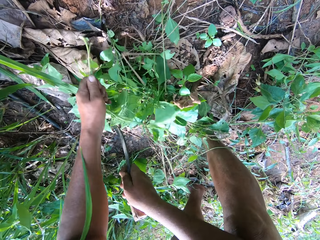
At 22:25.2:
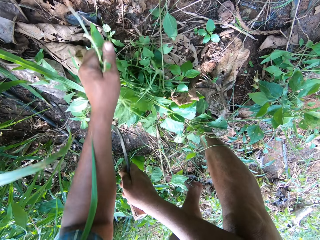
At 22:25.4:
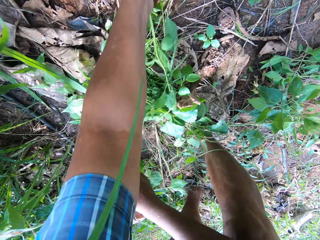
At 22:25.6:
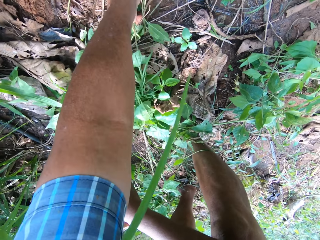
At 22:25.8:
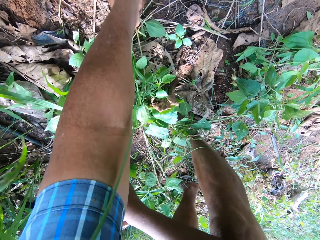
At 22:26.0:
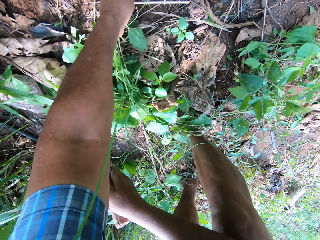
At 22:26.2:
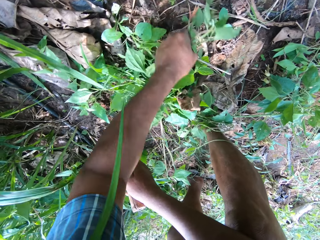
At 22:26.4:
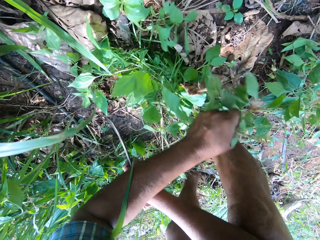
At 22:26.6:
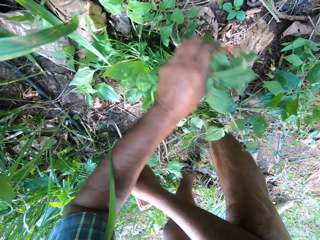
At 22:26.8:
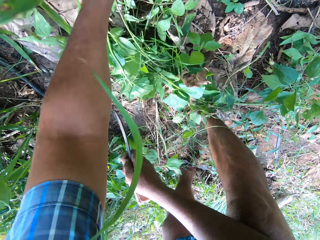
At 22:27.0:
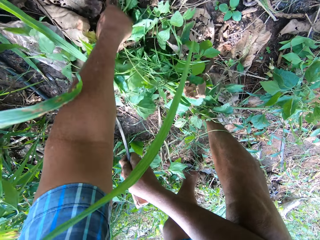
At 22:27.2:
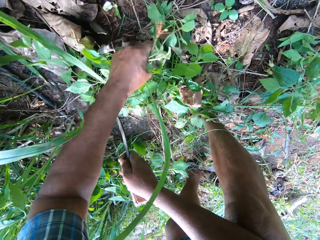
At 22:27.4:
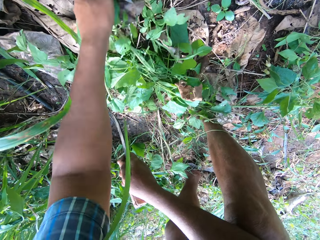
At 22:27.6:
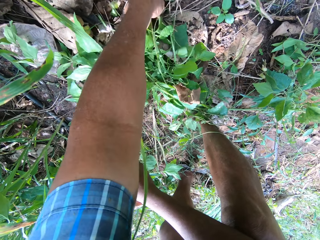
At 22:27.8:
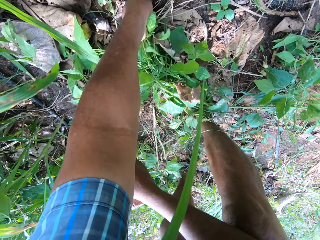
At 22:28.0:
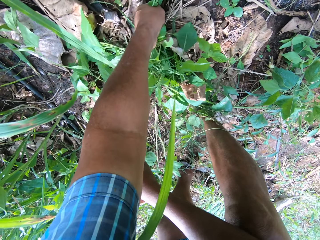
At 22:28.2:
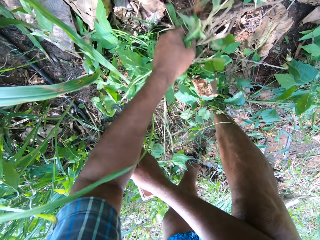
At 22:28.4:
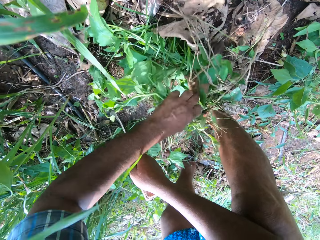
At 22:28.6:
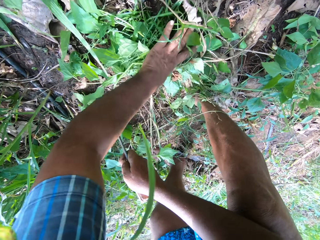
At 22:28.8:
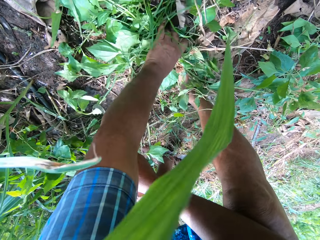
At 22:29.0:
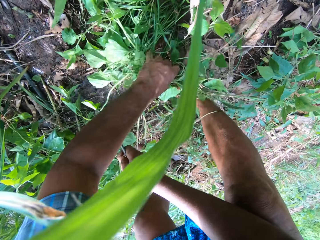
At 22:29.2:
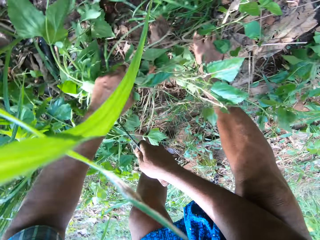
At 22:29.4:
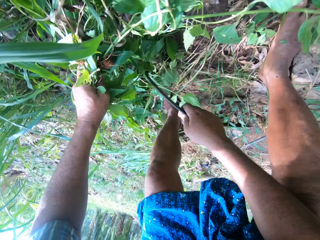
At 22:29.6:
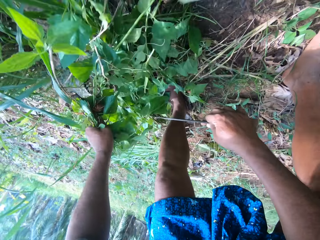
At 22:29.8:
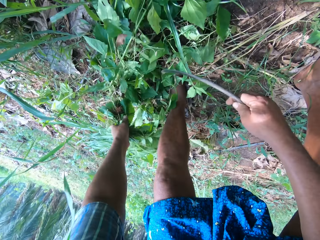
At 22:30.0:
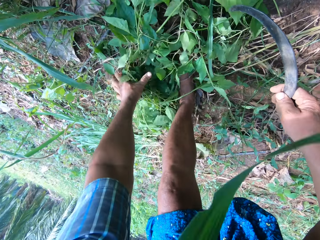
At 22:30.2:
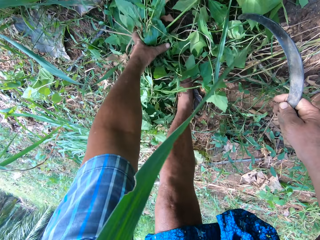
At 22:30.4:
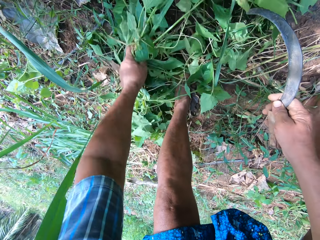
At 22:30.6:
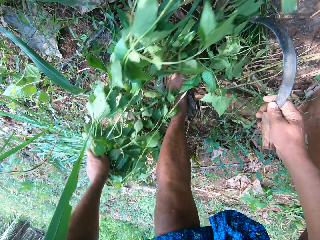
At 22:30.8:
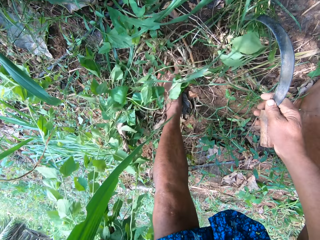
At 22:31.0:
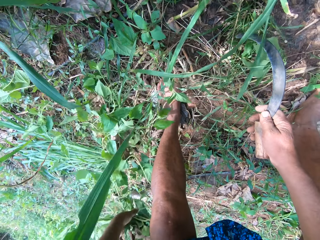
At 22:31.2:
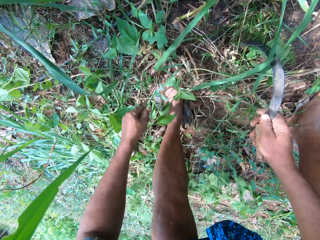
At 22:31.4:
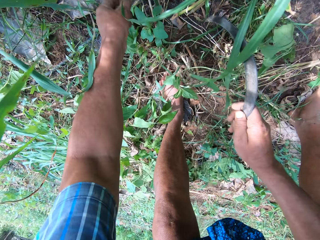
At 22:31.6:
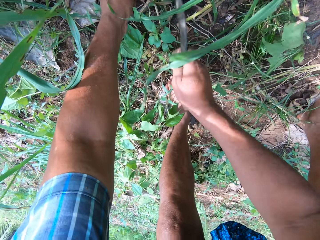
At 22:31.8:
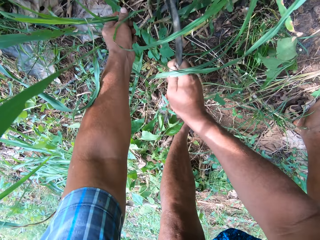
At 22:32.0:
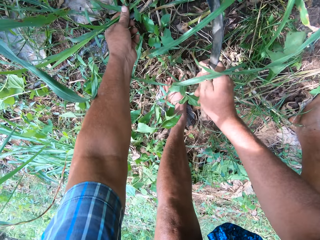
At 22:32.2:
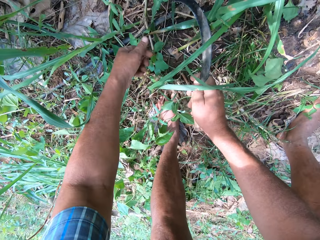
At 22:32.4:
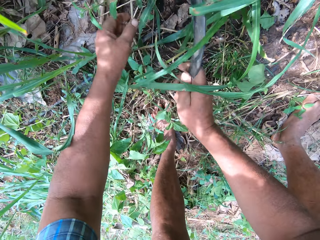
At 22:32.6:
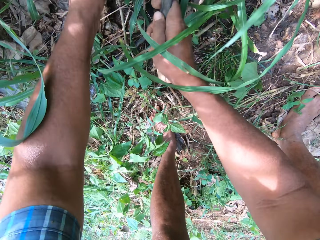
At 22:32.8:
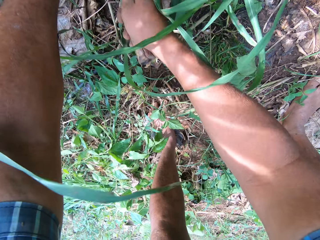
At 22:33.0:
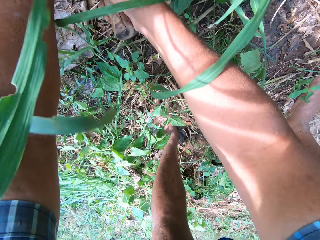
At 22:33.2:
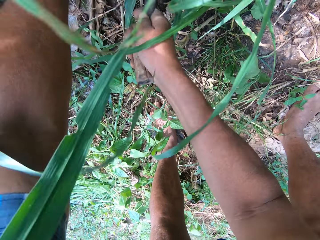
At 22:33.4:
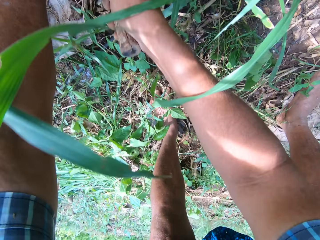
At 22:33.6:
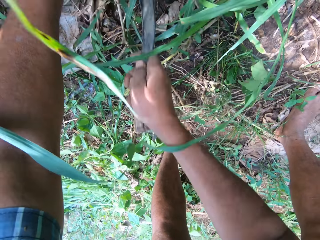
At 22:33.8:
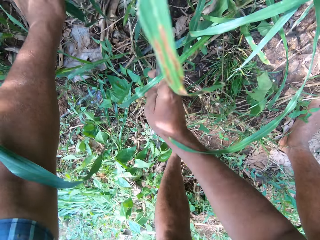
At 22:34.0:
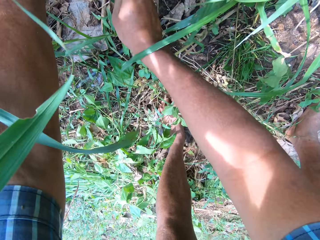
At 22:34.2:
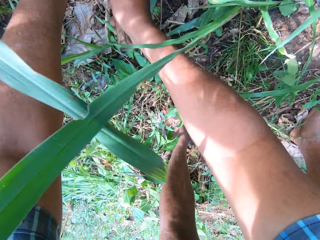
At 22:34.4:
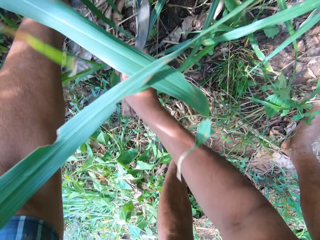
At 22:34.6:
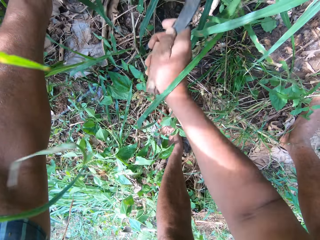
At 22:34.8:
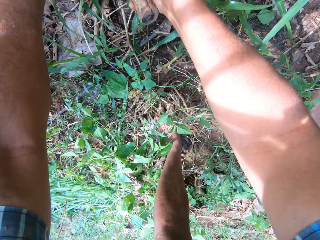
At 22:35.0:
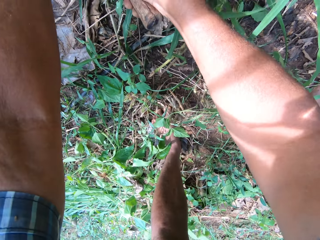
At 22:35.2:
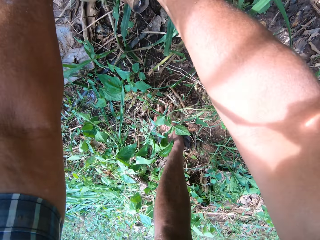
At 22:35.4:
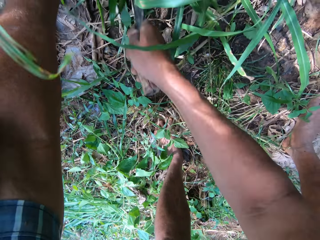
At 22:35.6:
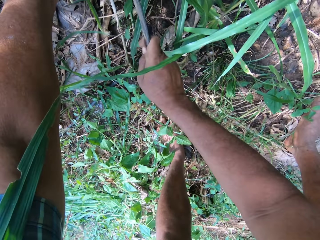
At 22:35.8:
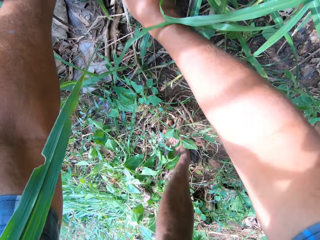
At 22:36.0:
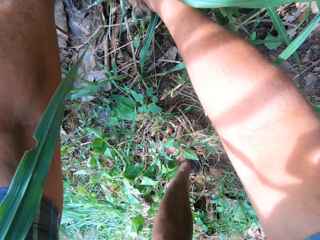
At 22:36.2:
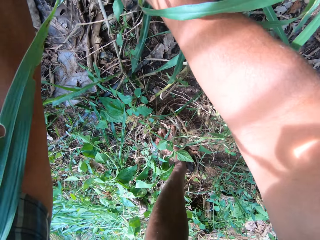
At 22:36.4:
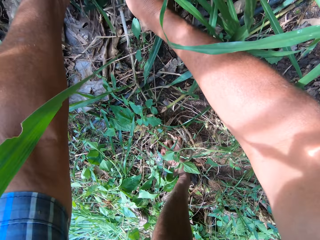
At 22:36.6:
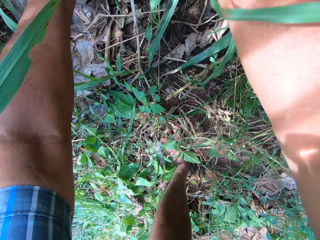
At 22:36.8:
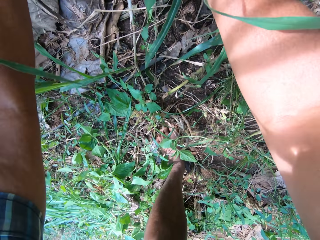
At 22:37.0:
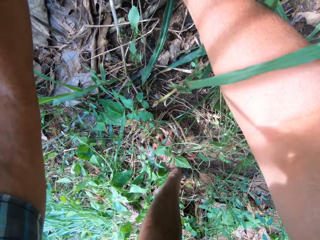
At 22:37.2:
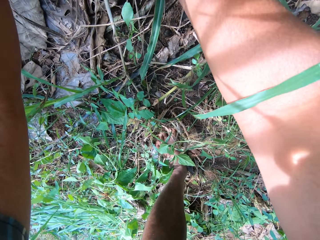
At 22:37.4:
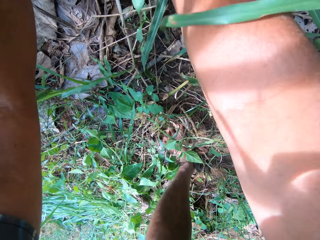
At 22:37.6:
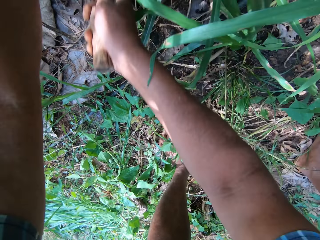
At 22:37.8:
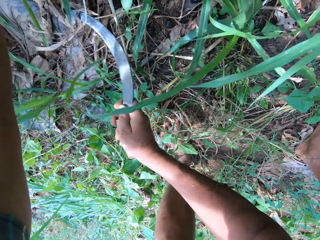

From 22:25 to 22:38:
The camera wearer keeps the plant aside. He cuts the Napier grass with the sickle in his right hand.

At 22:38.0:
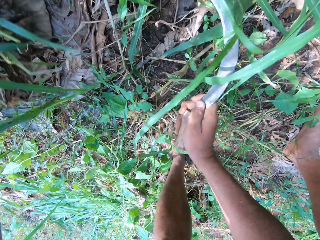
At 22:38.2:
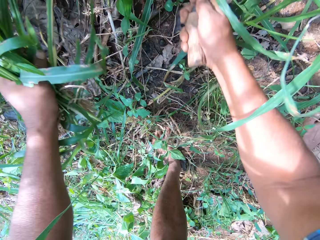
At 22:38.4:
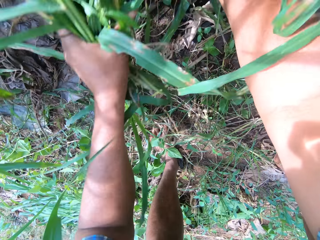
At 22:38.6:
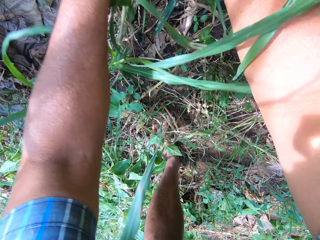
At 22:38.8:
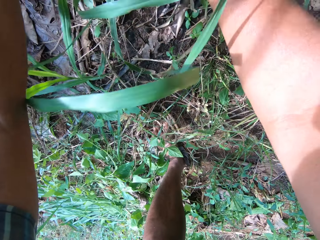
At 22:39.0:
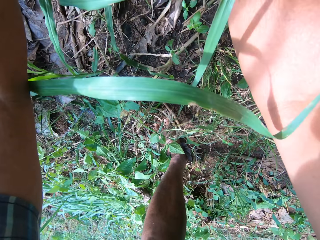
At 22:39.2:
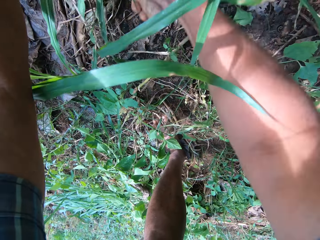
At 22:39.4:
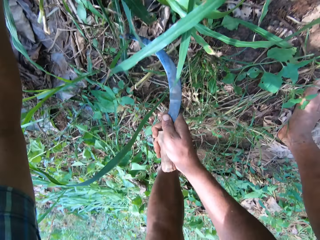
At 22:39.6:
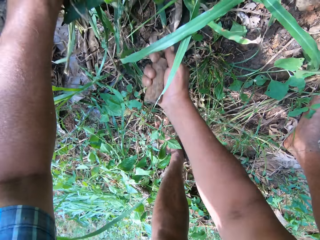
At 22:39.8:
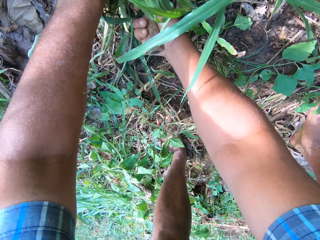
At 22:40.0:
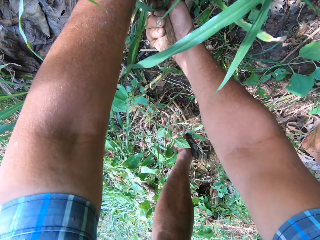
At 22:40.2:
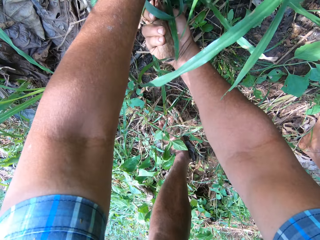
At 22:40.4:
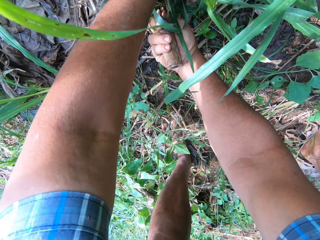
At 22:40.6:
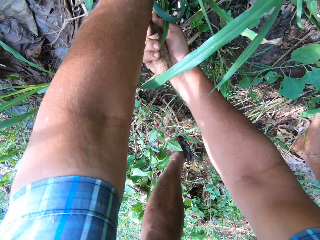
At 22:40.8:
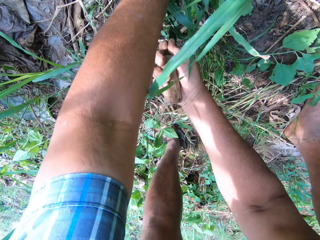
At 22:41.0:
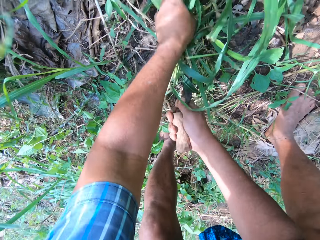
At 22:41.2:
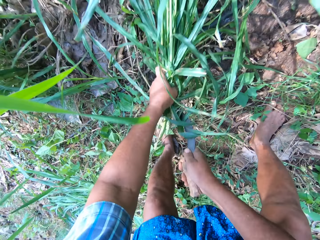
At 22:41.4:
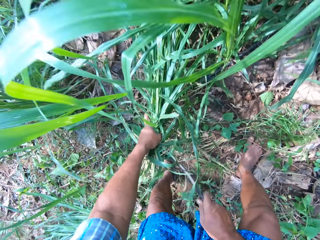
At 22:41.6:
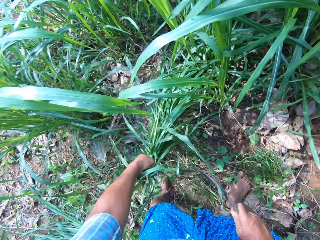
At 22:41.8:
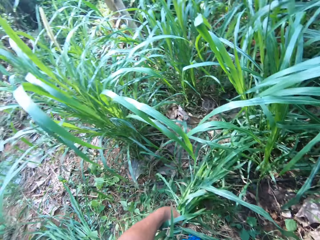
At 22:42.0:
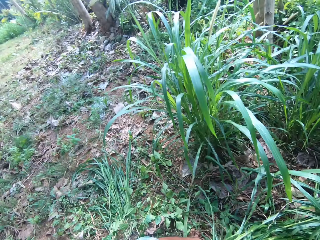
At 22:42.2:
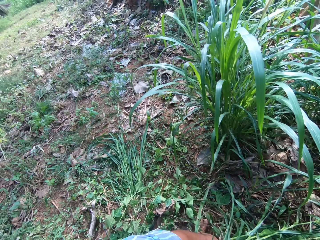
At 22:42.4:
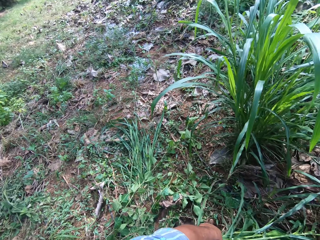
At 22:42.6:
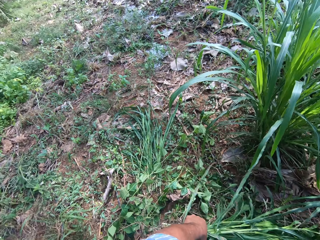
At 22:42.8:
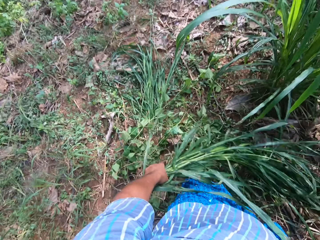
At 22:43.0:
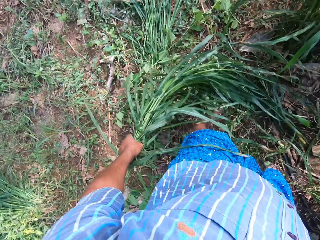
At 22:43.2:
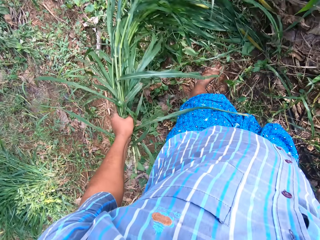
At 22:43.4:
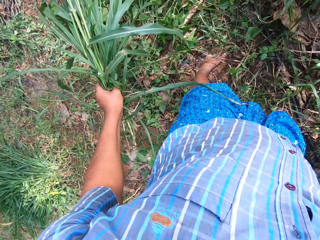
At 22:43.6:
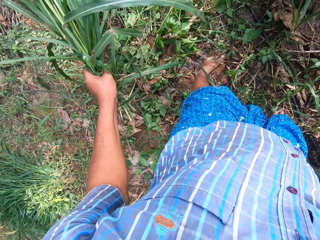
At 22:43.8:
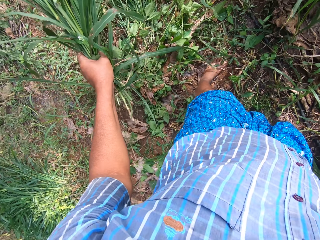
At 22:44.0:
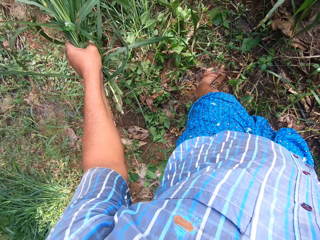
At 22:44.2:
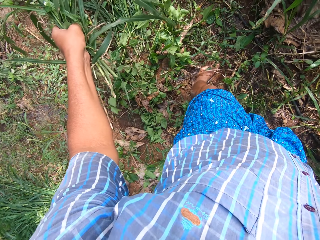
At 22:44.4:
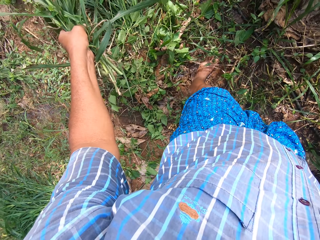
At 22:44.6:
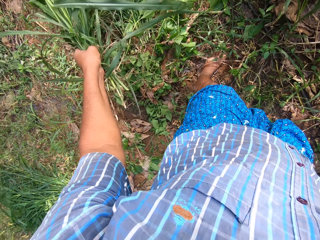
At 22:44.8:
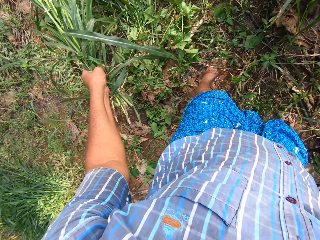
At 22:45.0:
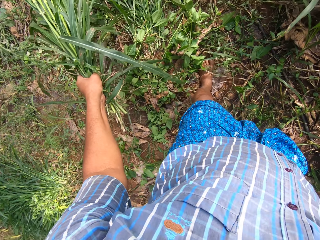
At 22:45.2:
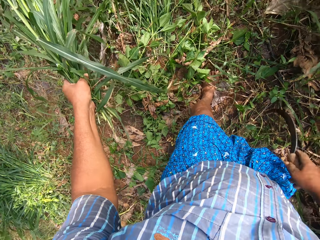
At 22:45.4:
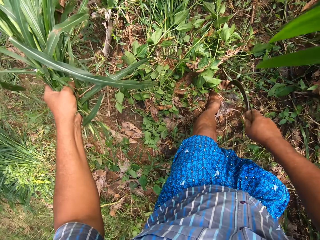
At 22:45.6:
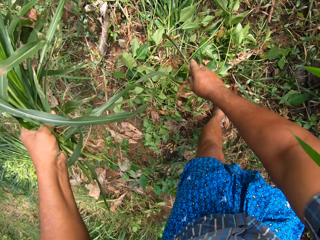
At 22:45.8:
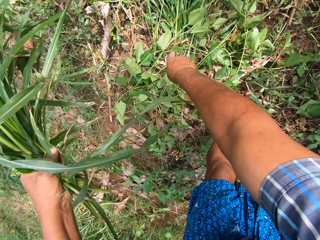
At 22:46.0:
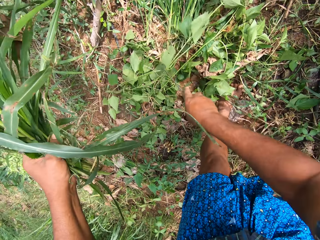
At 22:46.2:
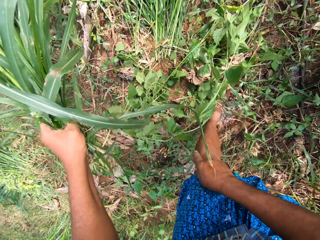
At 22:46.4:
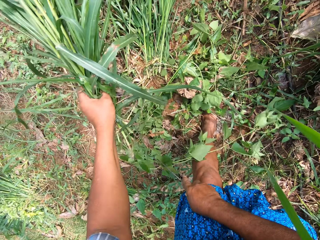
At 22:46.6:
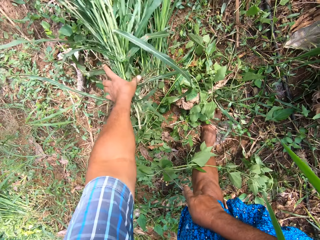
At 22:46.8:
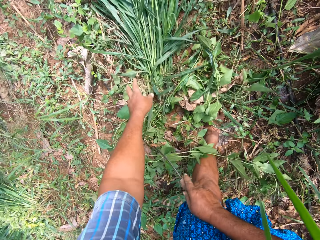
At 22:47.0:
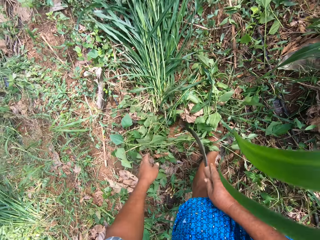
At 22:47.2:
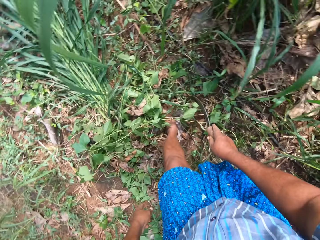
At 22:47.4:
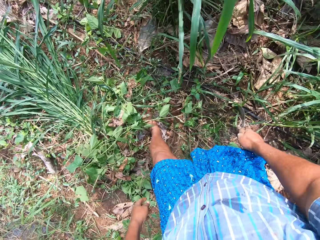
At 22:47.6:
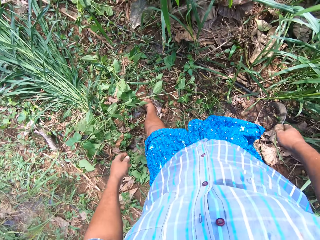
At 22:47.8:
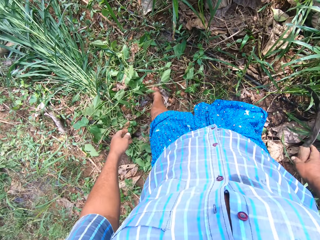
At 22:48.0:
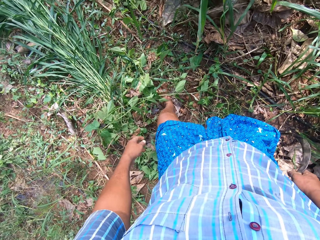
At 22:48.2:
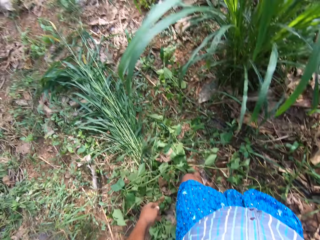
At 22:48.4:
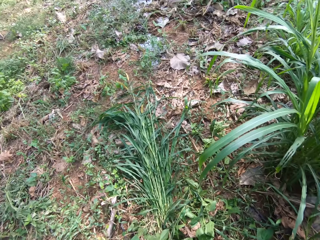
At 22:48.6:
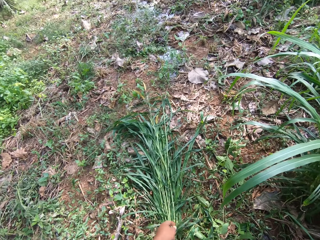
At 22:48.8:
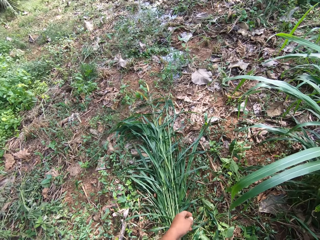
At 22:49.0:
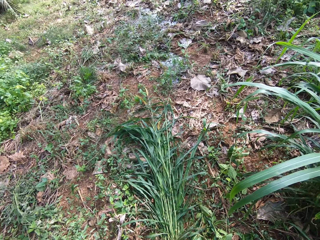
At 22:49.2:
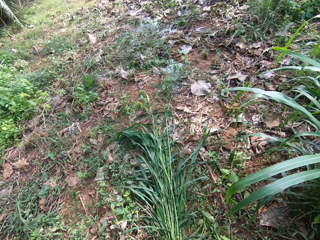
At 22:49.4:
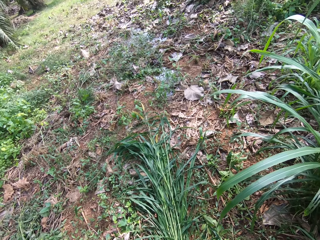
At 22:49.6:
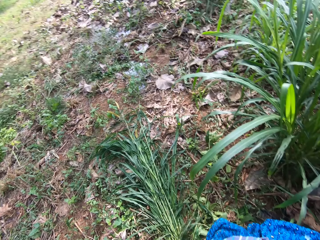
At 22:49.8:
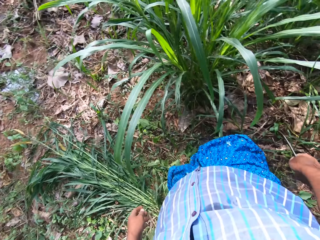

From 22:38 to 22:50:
The camera wearer stops cutting. They drop the grass on the ground. They adjust the plants' position with the sickle. They move over the plant. They drop the Napier grass on the ground. They look around.
